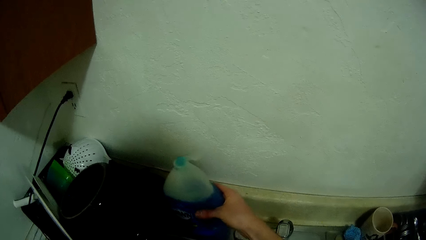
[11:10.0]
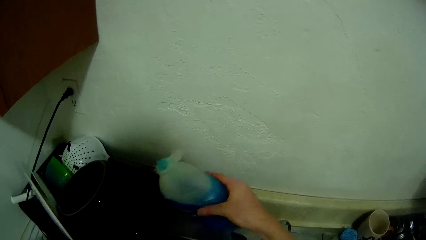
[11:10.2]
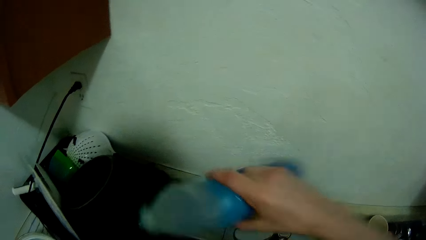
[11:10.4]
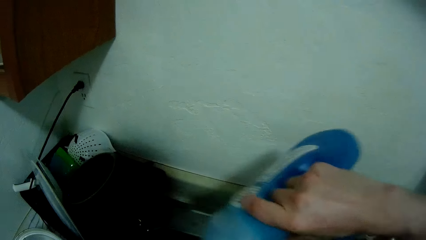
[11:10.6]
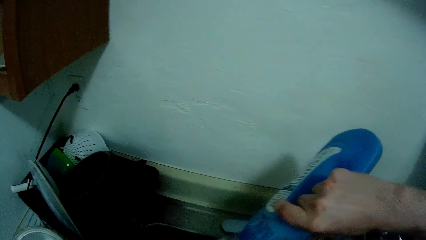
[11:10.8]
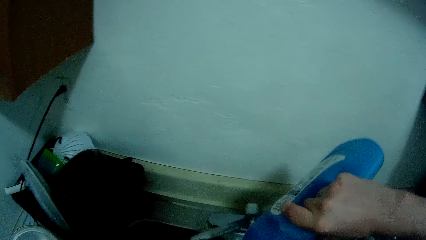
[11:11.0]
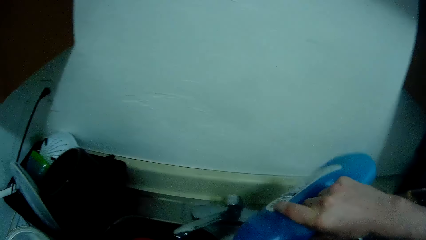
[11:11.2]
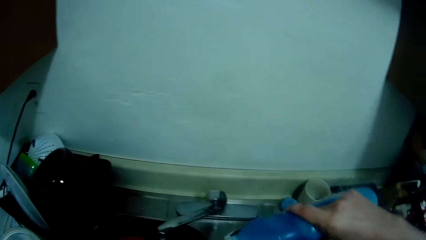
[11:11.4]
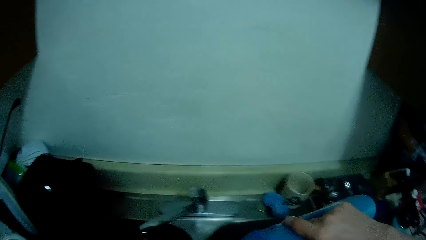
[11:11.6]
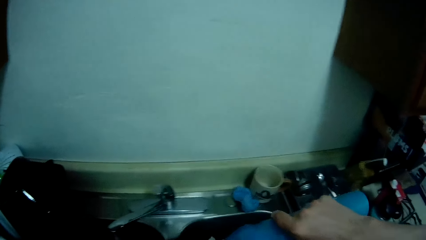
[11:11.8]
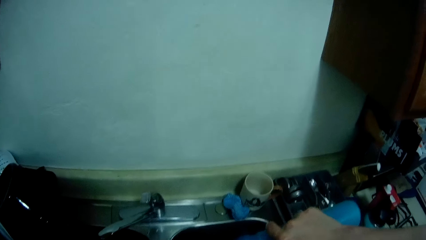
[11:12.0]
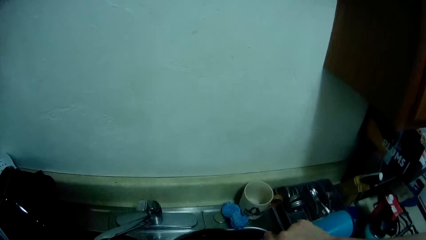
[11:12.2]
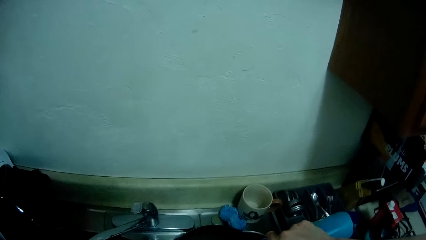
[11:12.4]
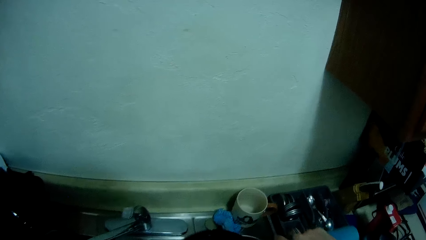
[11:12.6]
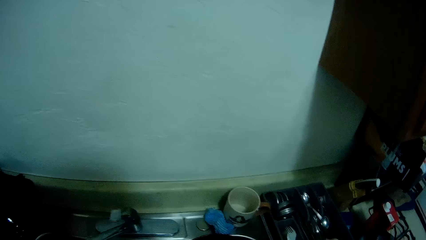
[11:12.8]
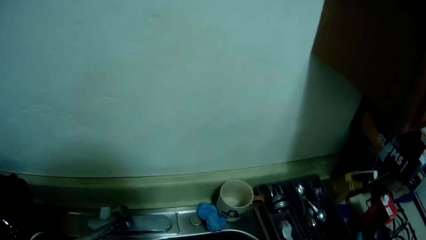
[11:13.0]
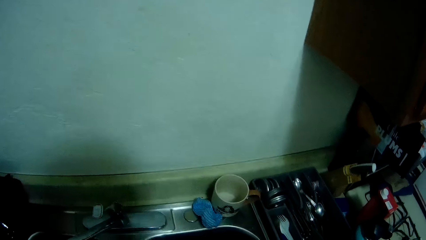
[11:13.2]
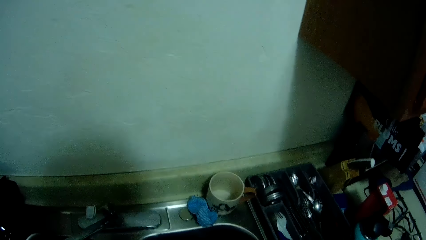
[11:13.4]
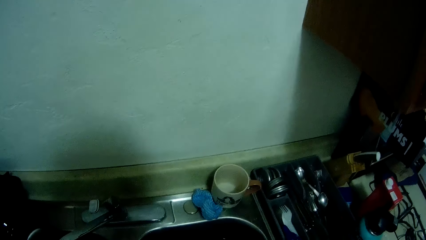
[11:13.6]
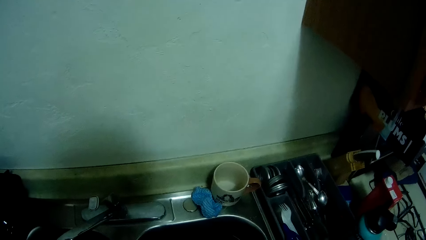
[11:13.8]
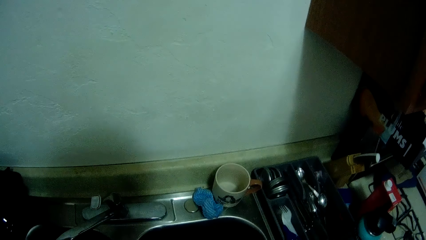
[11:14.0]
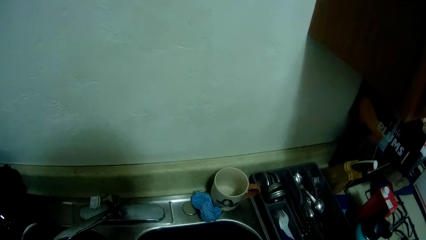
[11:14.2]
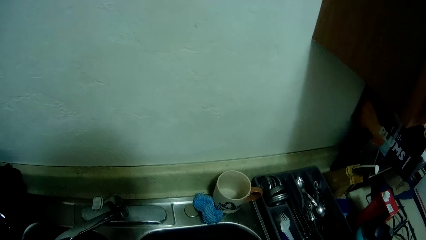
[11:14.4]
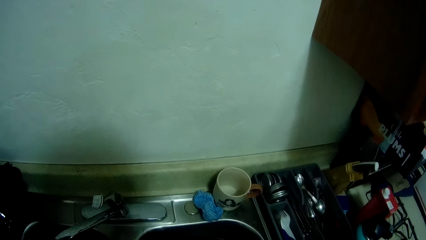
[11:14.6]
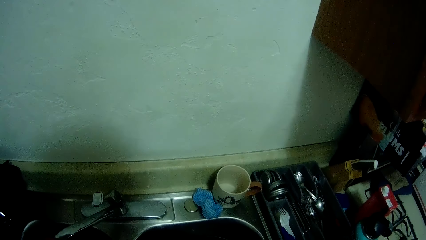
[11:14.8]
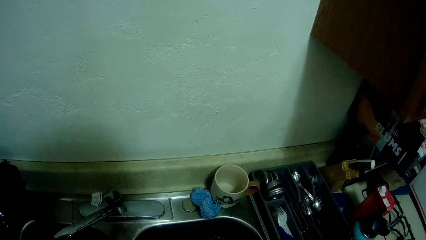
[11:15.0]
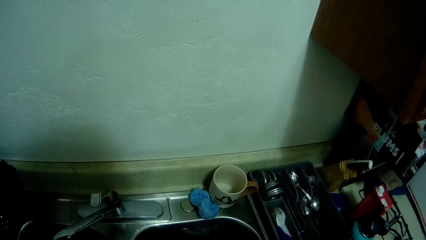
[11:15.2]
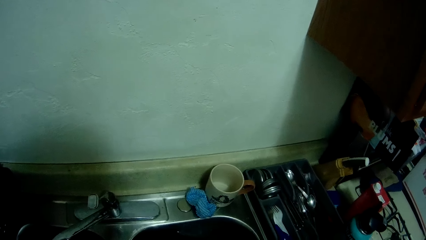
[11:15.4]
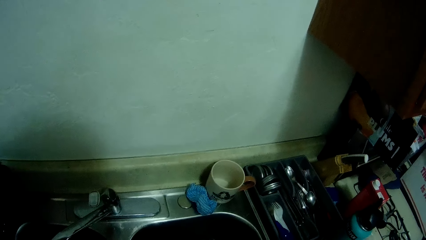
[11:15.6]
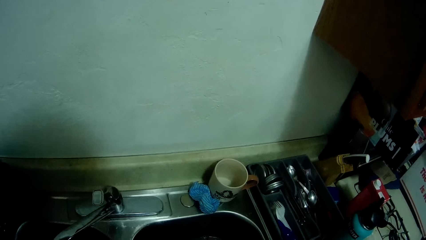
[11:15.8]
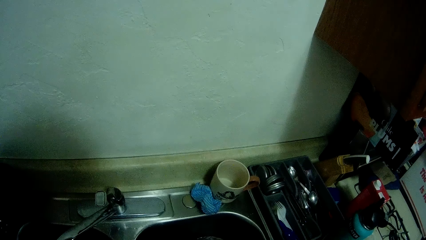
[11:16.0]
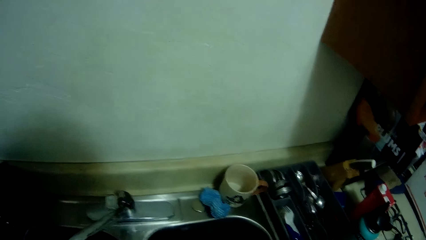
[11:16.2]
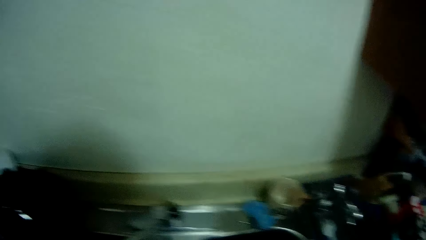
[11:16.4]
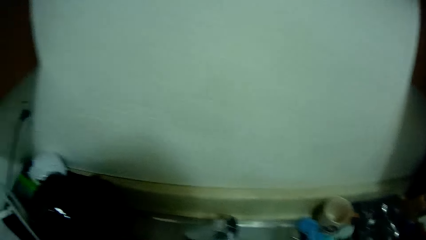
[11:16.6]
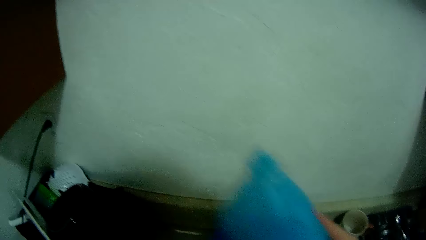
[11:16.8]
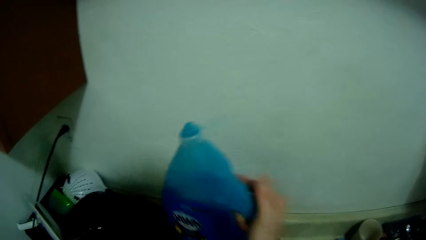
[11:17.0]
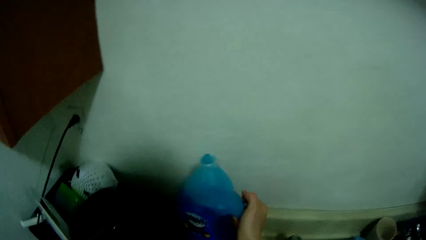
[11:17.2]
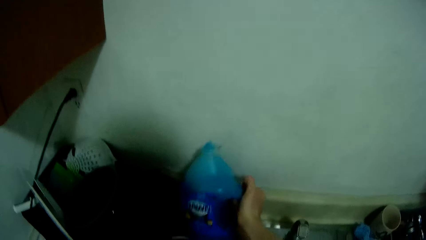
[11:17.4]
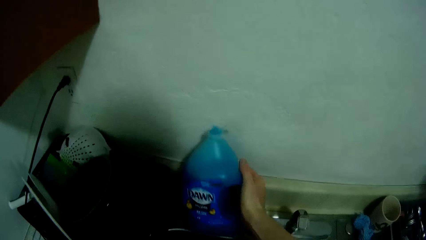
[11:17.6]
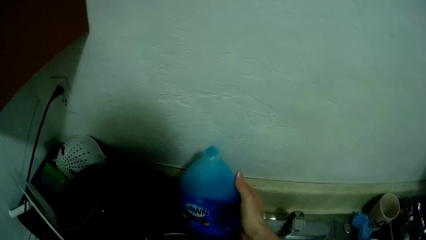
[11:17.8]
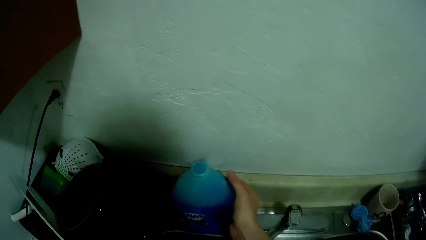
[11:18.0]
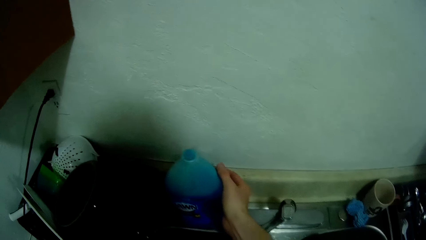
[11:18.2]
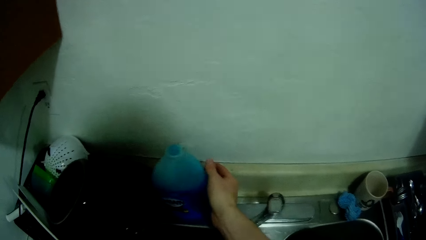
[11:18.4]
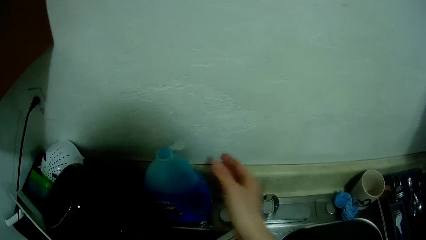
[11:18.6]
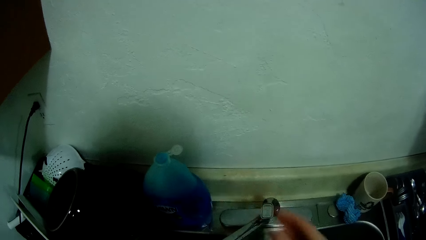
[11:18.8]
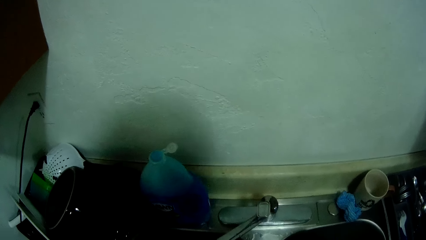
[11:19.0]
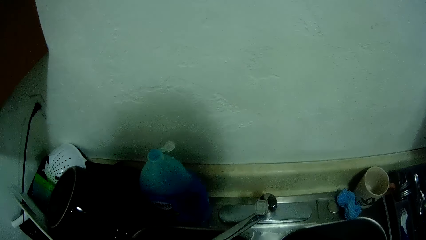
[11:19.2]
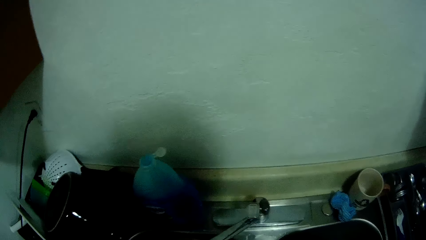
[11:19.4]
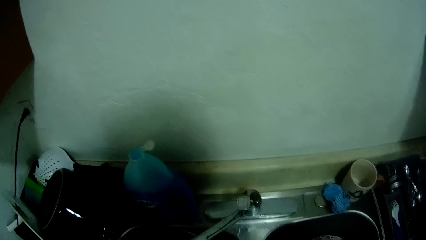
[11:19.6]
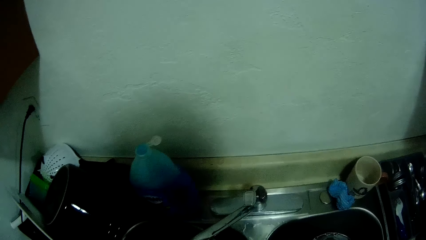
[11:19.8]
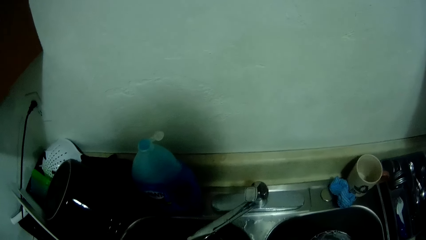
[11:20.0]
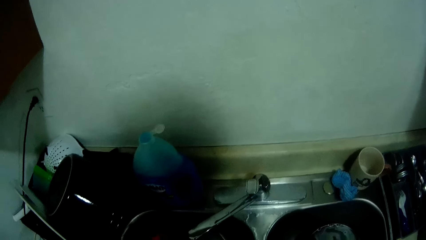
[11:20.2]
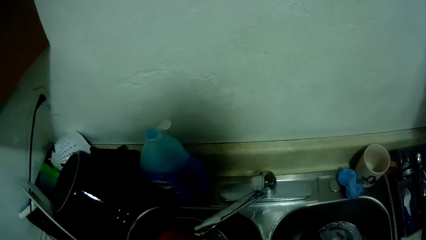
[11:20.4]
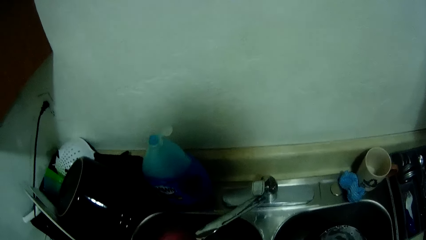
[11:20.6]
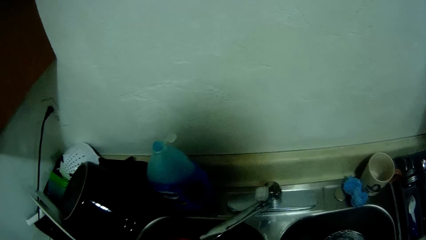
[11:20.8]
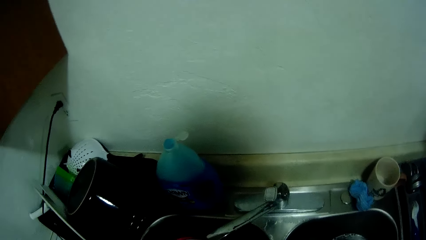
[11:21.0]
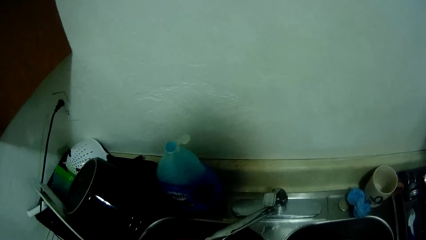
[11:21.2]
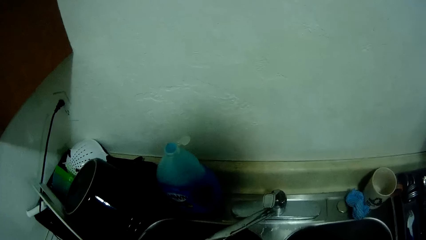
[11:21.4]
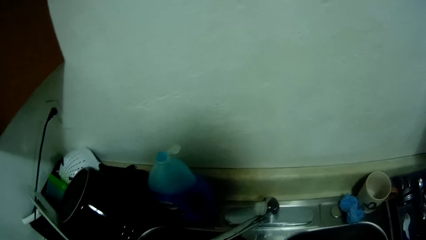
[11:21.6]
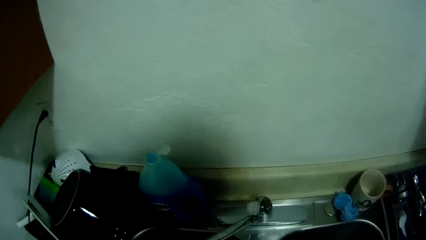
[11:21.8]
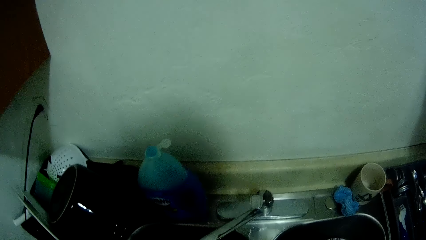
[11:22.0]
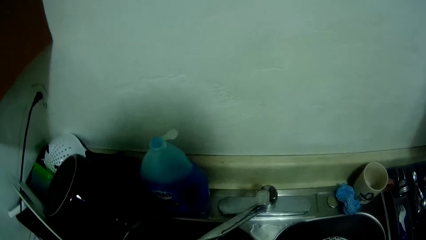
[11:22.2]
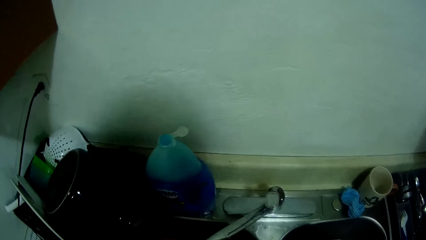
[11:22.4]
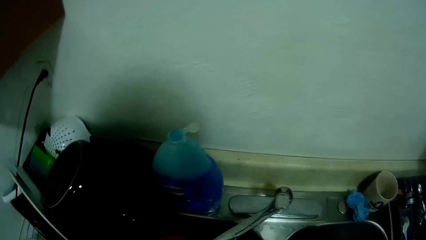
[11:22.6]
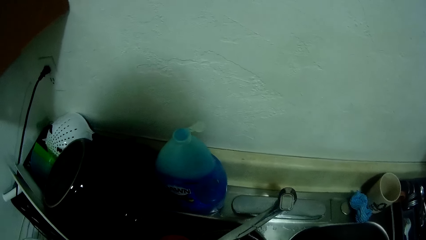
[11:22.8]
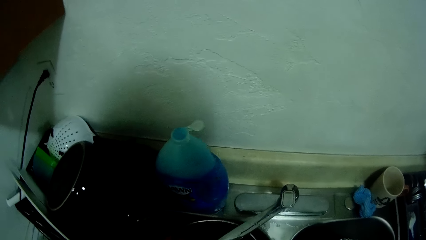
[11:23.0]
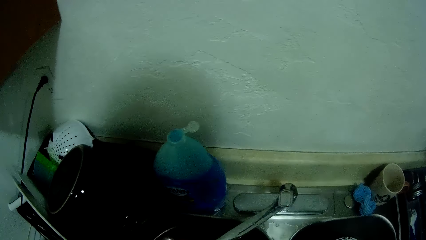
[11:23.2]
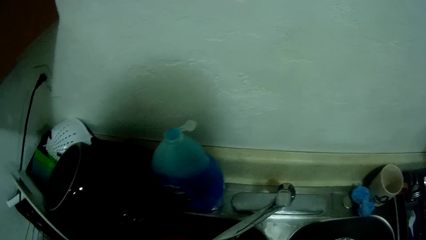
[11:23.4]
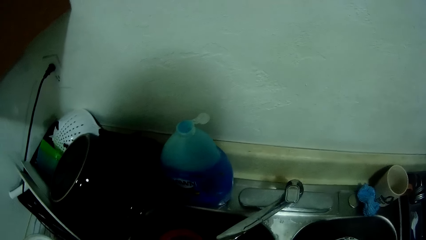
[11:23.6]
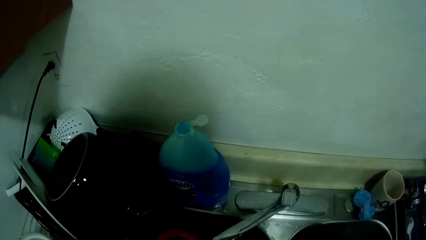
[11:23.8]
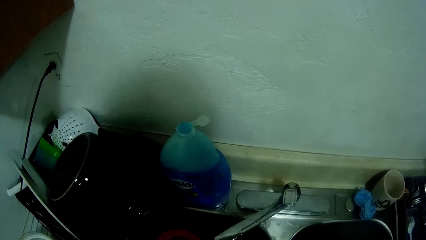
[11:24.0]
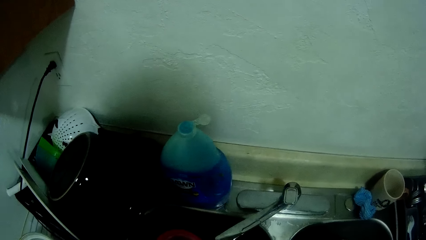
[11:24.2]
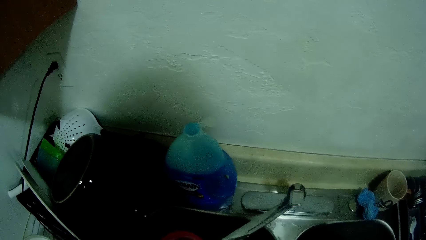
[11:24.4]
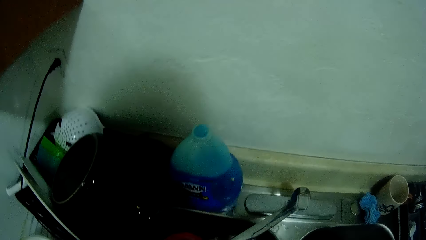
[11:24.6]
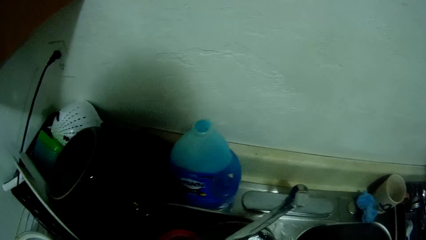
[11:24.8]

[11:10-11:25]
The camera wearer picks a bottle of soap from the sink with his right hand. He pours the soap into the pot. He drops the bottle of soap on the sink. He washes a cover of a pot with the sponge.
